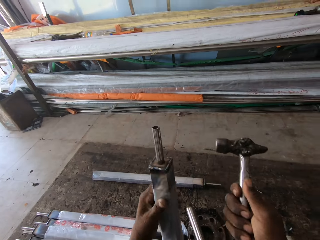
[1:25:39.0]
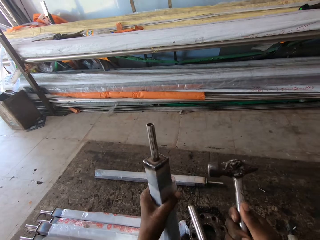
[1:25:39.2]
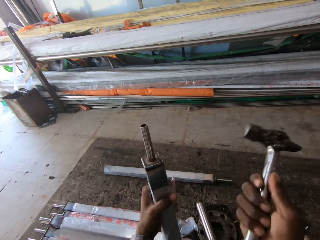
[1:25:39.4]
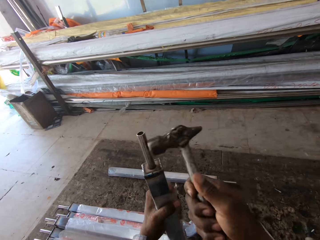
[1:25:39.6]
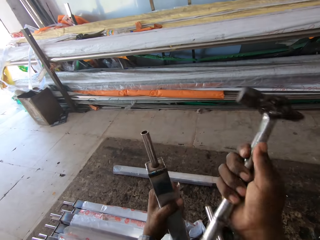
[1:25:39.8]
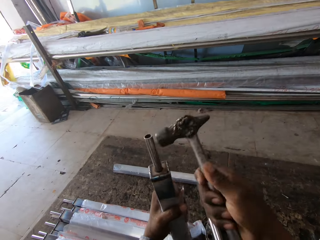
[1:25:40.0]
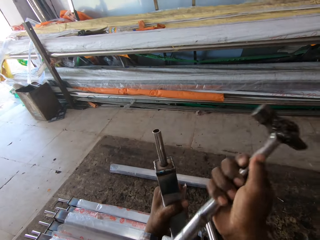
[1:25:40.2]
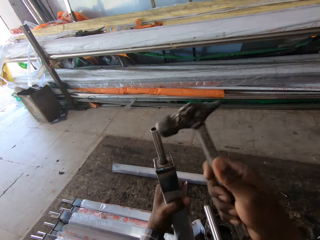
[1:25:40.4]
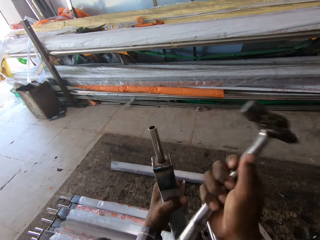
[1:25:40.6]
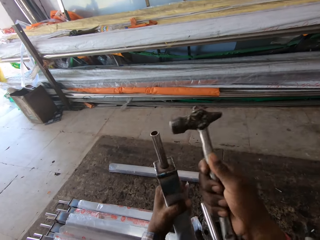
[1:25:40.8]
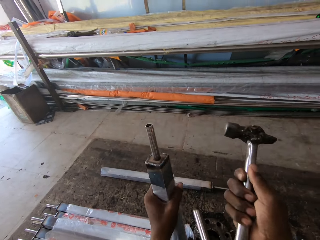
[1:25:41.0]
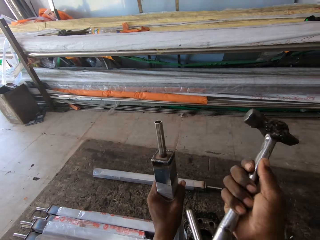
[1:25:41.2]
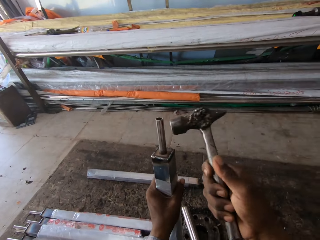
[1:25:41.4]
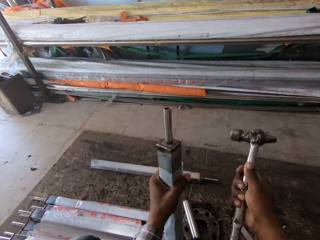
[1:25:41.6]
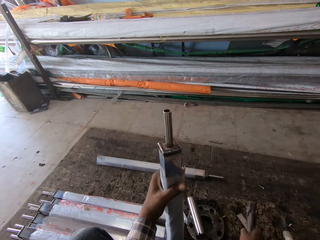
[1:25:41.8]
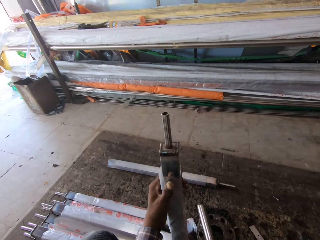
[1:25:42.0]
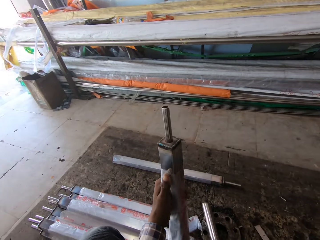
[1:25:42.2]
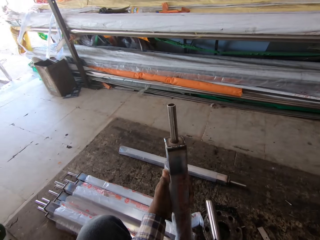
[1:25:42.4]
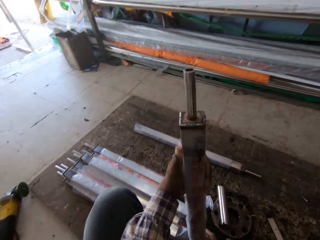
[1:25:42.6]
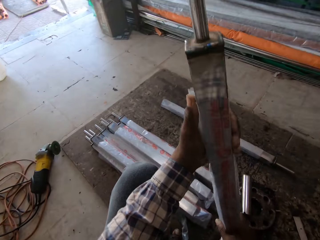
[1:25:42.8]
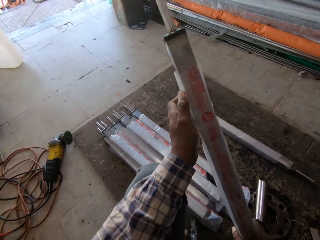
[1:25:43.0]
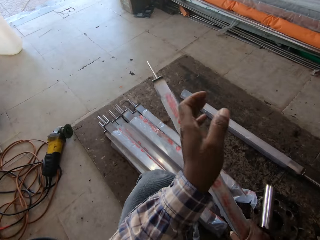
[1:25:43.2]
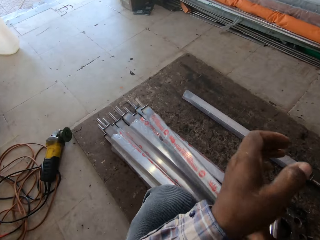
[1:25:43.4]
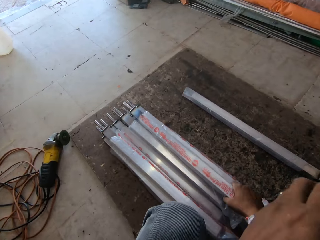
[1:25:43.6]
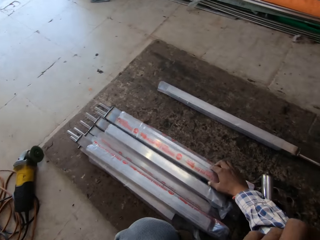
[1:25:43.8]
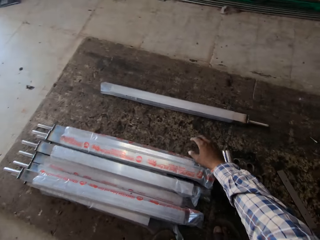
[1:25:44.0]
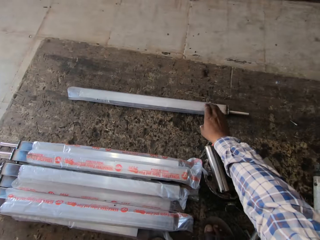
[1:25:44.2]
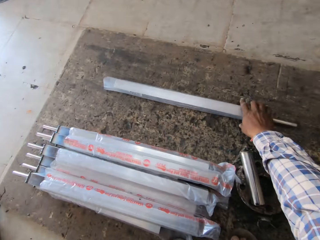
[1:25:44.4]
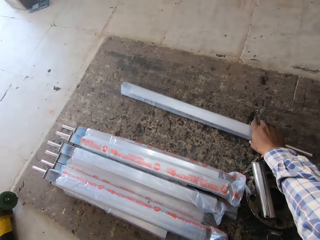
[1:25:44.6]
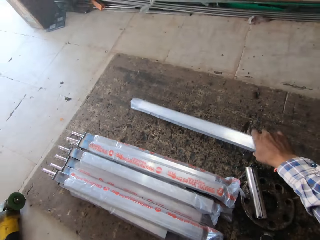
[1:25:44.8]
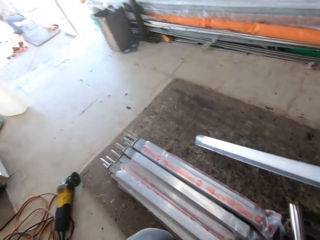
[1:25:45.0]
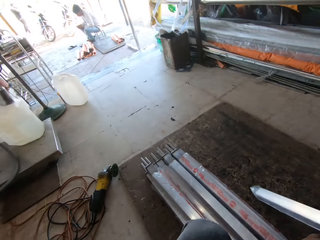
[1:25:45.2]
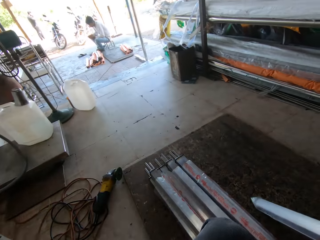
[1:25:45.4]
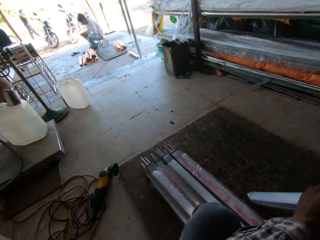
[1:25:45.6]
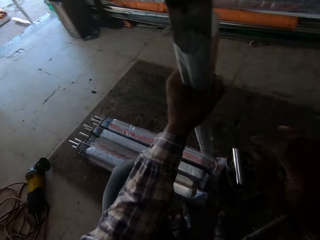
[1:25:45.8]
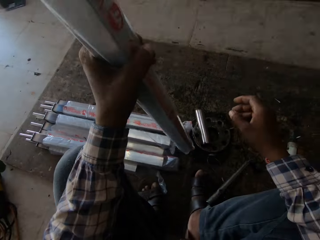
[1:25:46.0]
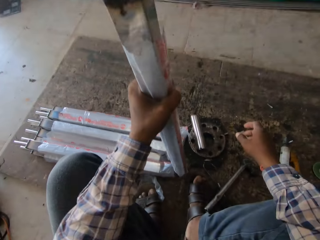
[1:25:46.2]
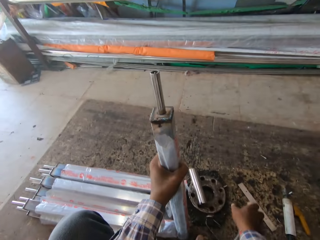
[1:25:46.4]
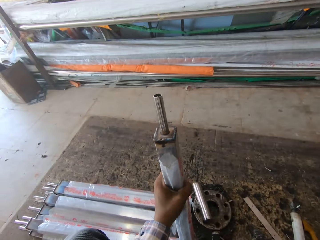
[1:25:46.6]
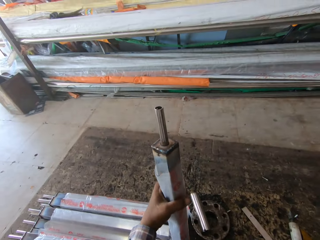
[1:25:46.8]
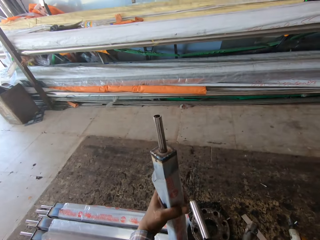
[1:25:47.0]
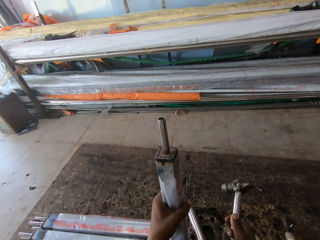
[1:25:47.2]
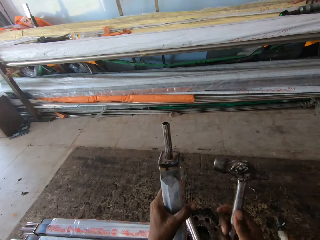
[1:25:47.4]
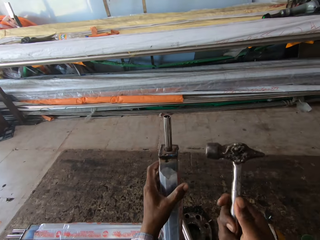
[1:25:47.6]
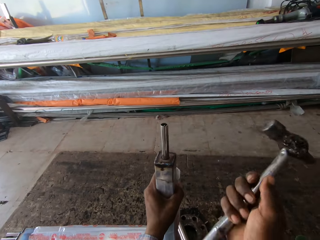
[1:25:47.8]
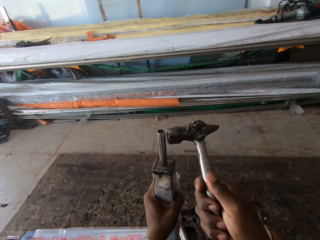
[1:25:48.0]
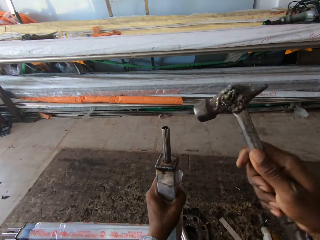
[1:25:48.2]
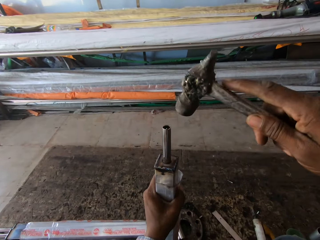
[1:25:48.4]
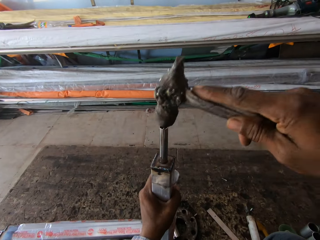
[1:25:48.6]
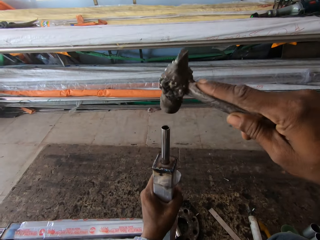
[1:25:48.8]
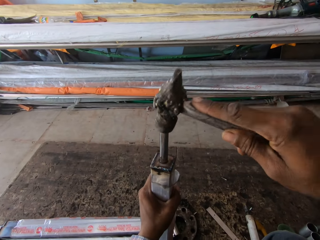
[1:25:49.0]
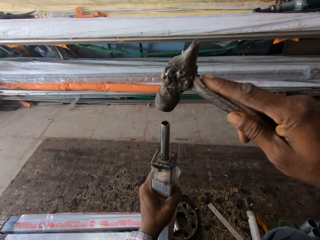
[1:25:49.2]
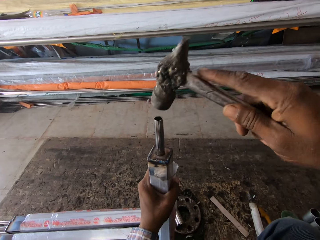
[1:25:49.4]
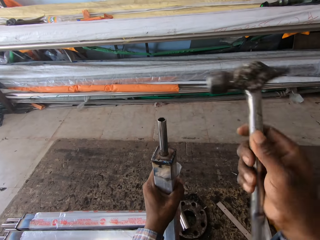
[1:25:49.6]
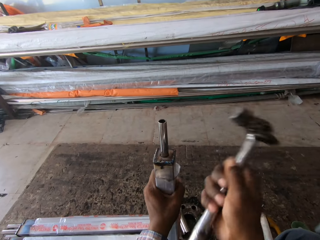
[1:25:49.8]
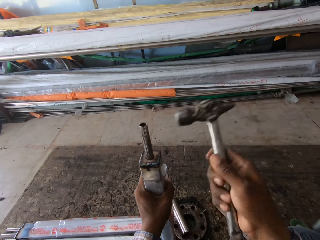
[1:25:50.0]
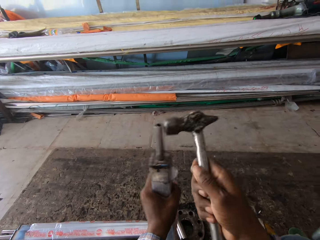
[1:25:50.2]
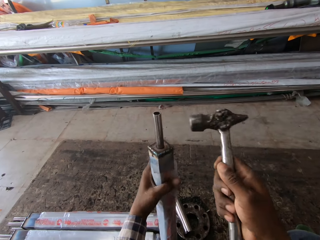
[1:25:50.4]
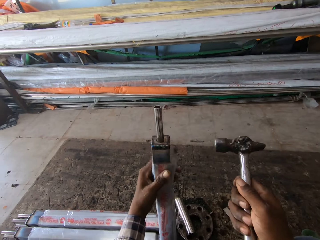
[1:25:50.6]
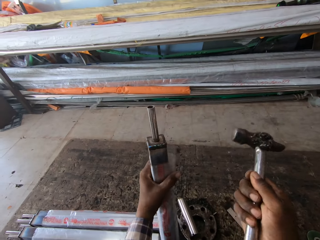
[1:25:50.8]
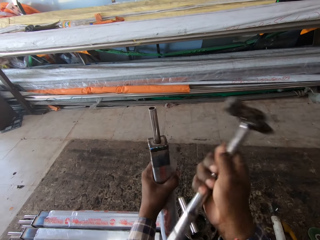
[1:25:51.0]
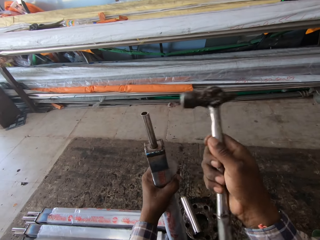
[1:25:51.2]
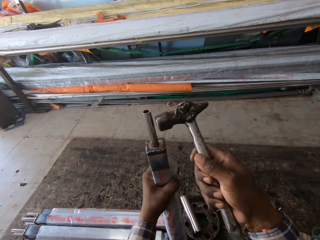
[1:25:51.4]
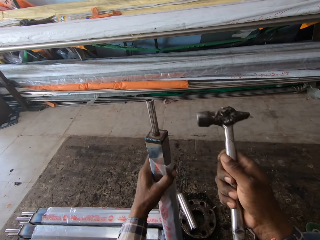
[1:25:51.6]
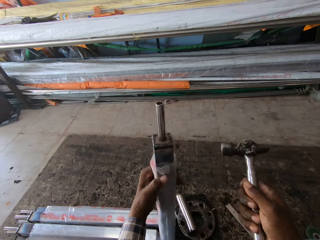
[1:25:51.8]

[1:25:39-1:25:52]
The camera wearer adjusts the rectangular pipe in his left hand. He drops the rectangular pipe in his right hand on the rectangular pipes on the ground. He picks the rectangular pipe from the ground with his right hand. He passes the steel in his right hand to his left hand. He holds the steel metal with his left hand. He picks the hammer from the floor with his right hand. He hits the steel with the hammer in his right hand.

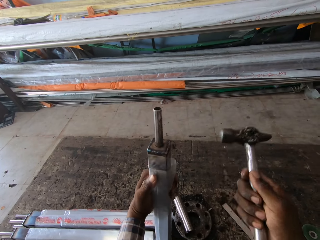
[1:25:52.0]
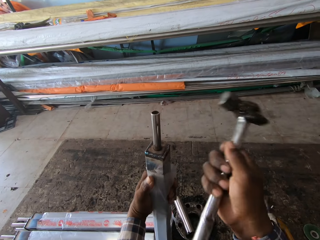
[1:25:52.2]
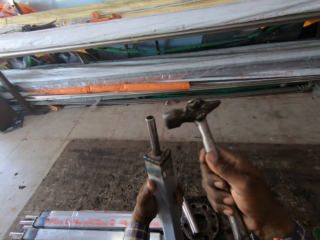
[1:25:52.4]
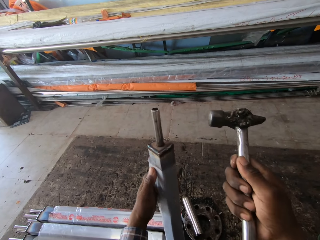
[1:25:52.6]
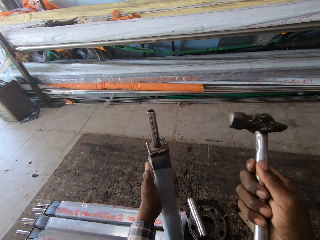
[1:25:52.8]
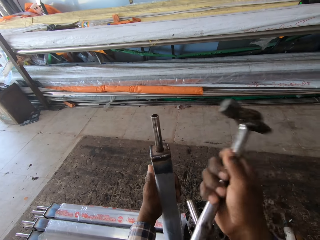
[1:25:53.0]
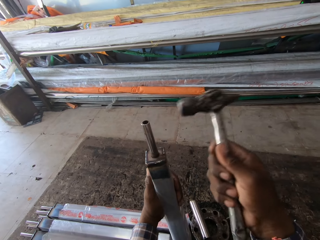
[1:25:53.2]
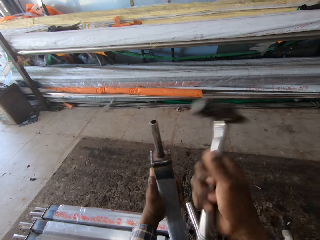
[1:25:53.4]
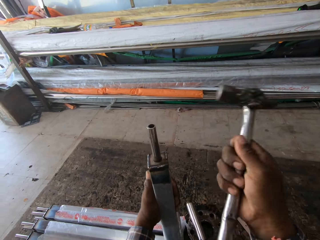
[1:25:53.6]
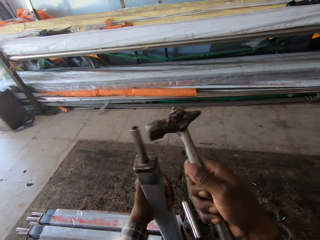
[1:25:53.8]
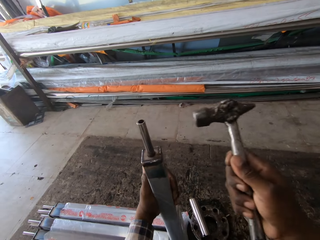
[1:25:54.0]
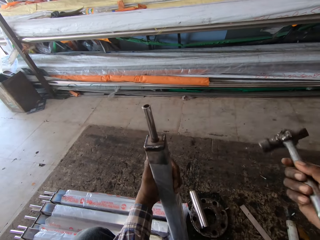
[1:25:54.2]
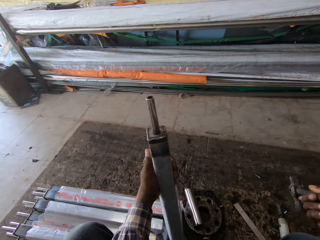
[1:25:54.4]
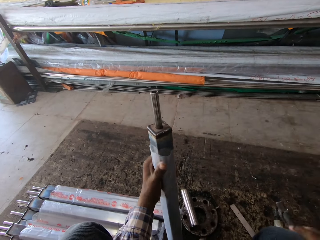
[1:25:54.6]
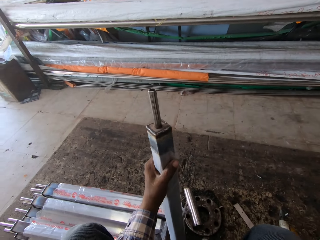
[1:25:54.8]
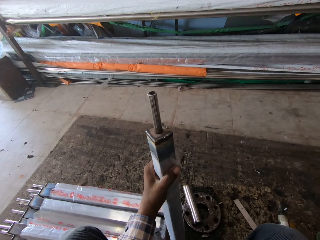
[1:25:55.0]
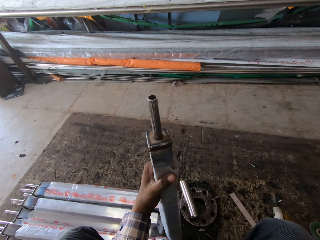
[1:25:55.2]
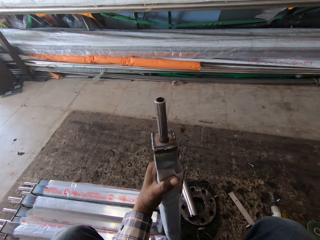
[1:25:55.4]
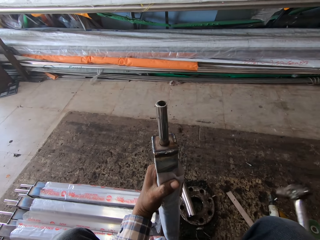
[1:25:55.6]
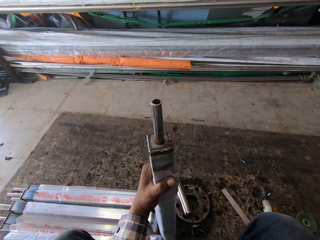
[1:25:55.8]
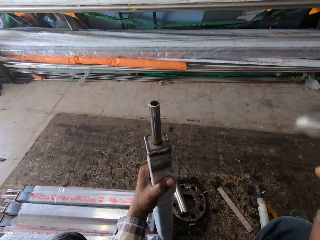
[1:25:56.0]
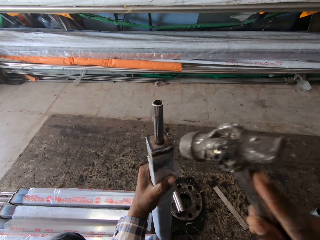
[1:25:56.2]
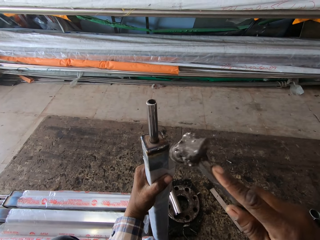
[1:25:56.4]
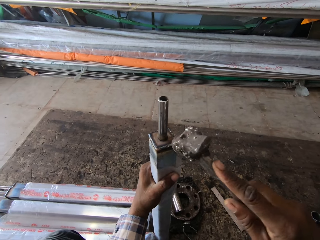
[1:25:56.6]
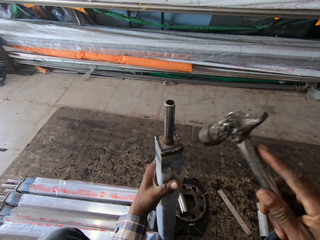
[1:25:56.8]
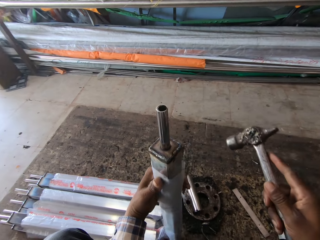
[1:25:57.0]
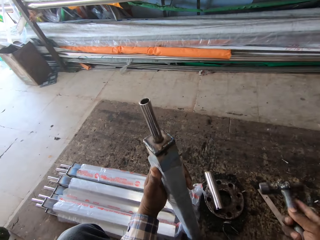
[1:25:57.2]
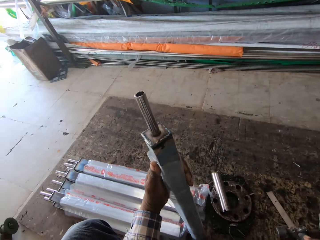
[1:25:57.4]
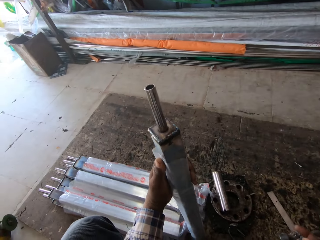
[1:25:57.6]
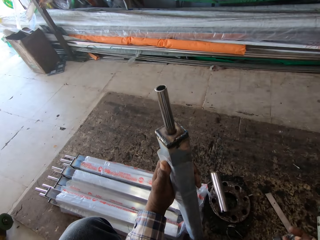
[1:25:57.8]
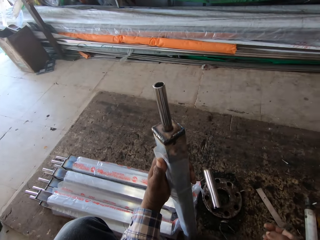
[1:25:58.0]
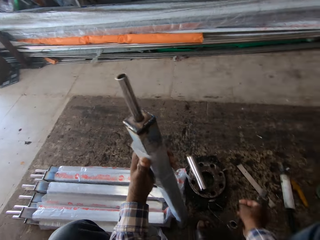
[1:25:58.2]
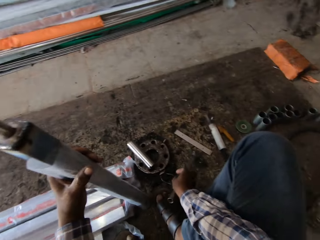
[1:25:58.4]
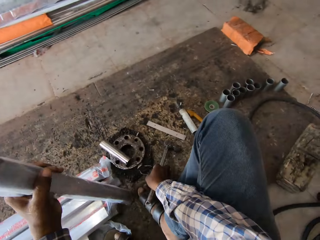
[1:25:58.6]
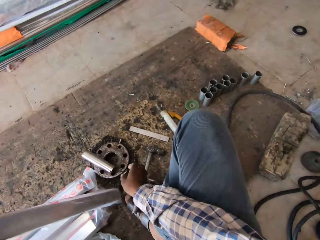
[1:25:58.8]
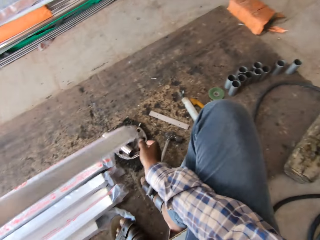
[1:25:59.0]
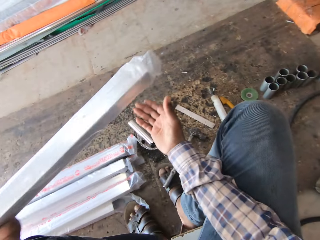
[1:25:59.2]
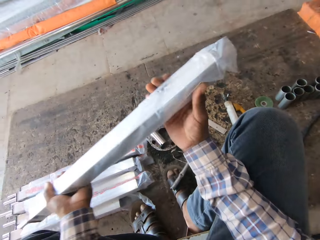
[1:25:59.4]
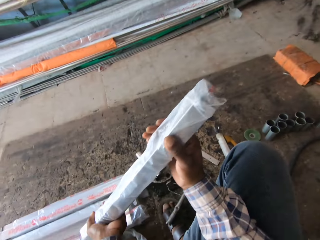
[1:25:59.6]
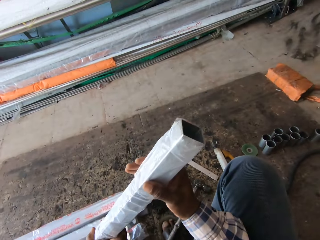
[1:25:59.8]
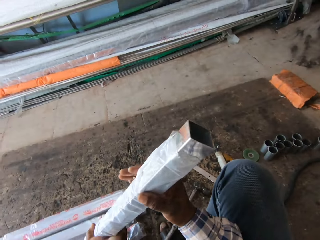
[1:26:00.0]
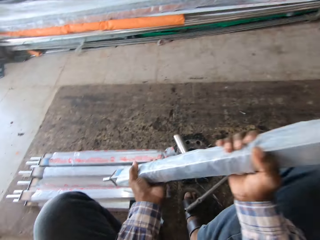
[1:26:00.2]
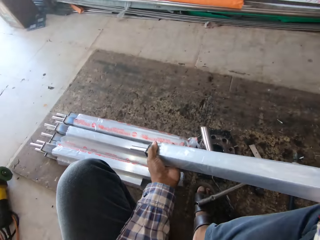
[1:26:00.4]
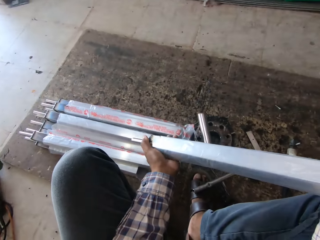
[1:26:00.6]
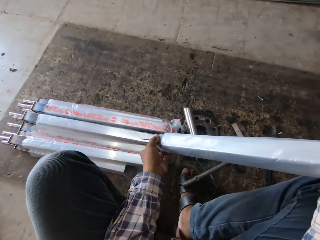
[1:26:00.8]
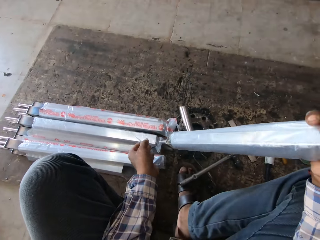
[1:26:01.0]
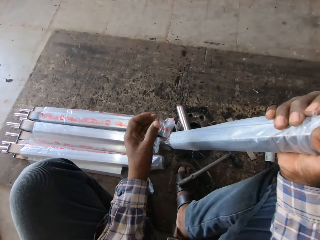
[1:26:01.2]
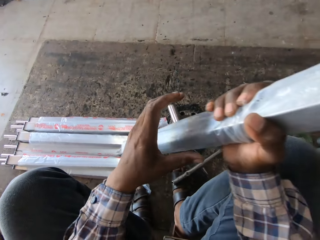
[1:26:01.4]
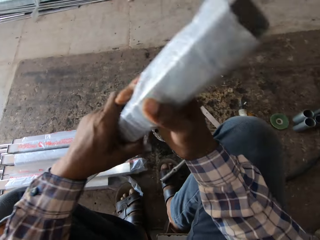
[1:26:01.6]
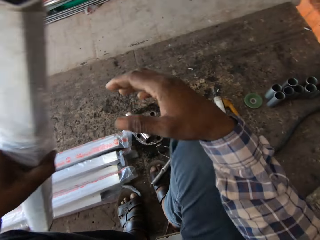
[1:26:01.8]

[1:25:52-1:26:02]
The camera wearer places the hammer in his right hand on the floor. He hits the steel with the hammer in his right hand. He drops the hammer in his right hand on the floor. He puts the steel metal on the ground. He looks around. He holds the steel metal with both hands. He lowers a polythene bag on the steel metal.
